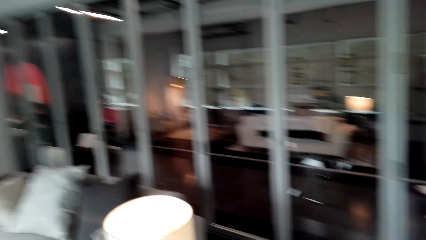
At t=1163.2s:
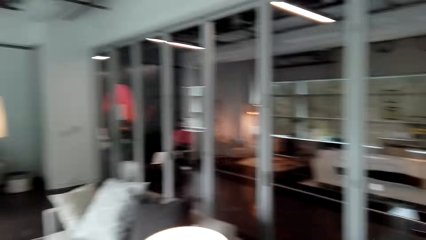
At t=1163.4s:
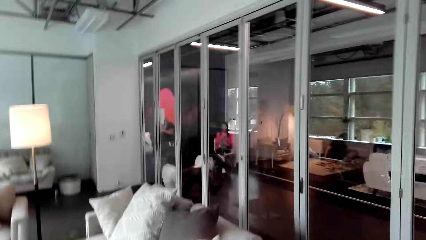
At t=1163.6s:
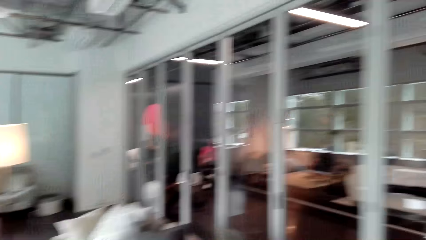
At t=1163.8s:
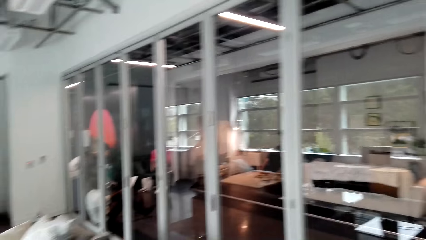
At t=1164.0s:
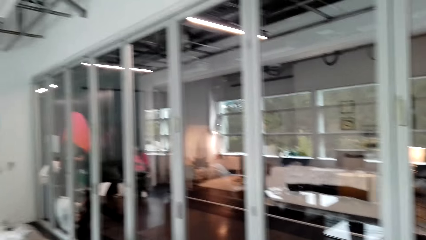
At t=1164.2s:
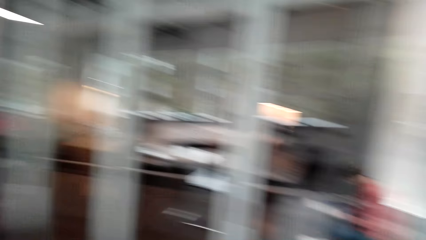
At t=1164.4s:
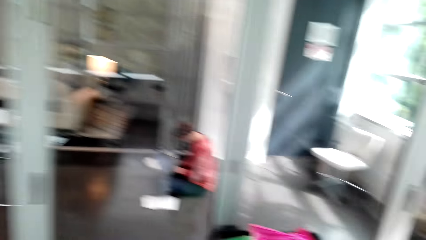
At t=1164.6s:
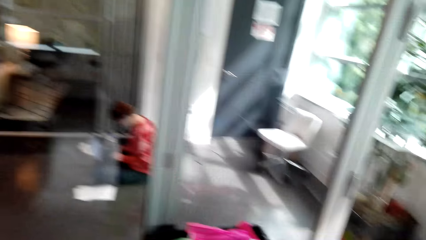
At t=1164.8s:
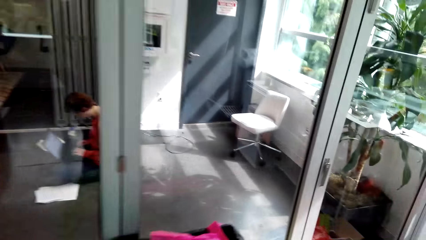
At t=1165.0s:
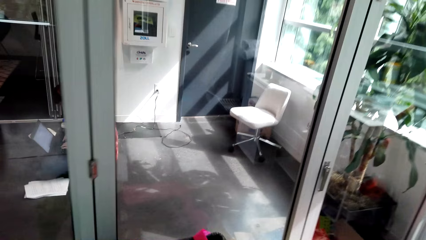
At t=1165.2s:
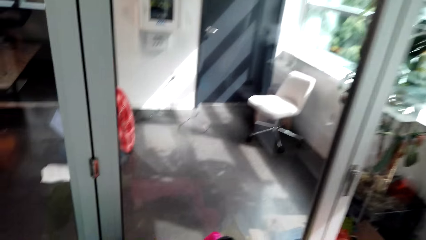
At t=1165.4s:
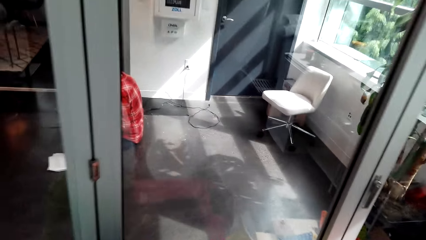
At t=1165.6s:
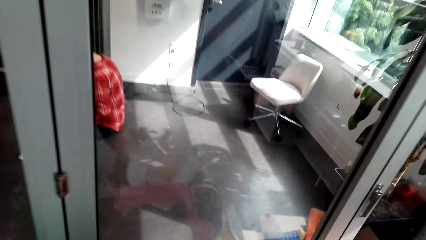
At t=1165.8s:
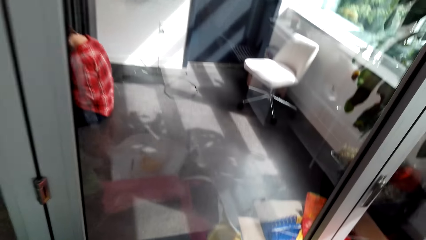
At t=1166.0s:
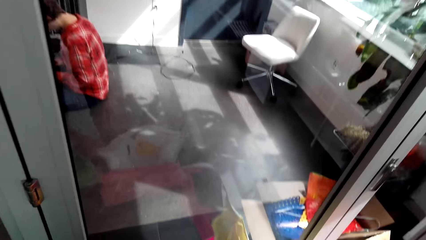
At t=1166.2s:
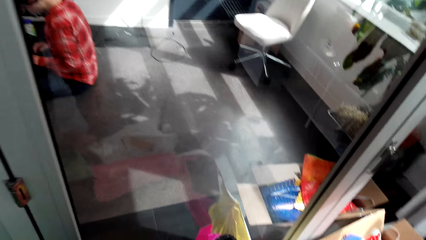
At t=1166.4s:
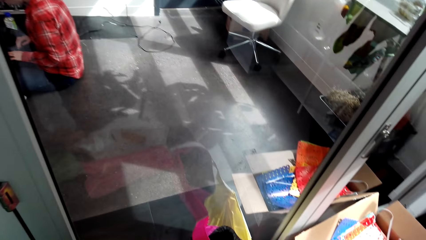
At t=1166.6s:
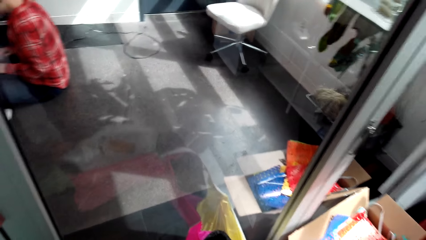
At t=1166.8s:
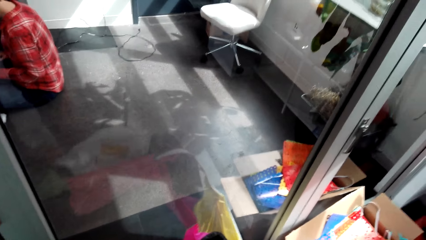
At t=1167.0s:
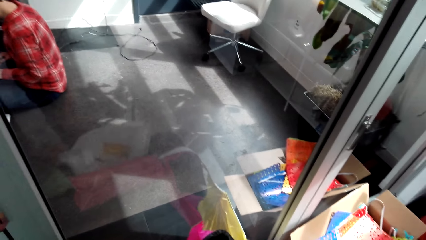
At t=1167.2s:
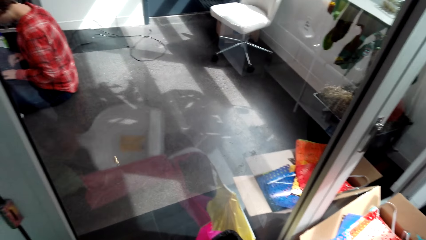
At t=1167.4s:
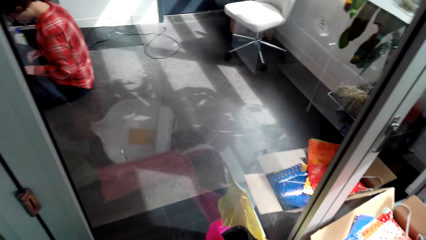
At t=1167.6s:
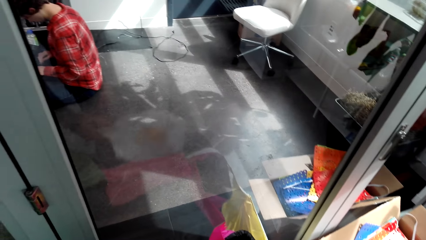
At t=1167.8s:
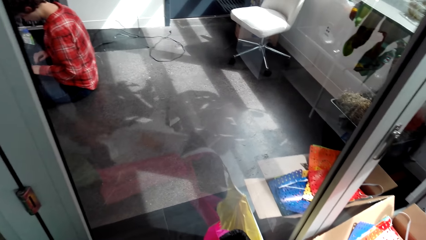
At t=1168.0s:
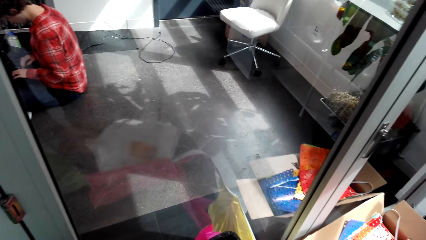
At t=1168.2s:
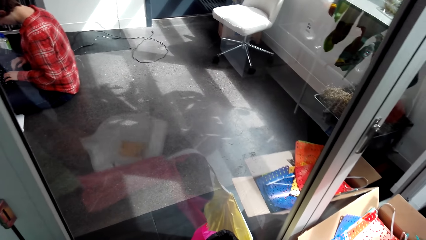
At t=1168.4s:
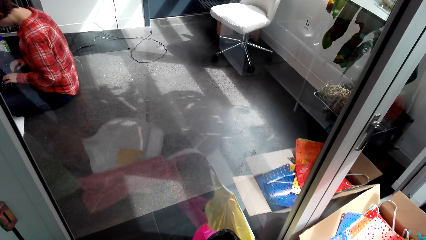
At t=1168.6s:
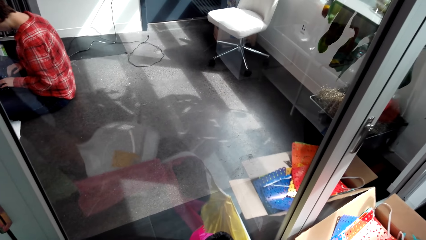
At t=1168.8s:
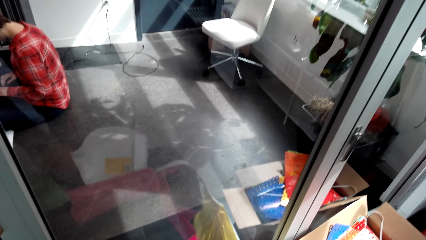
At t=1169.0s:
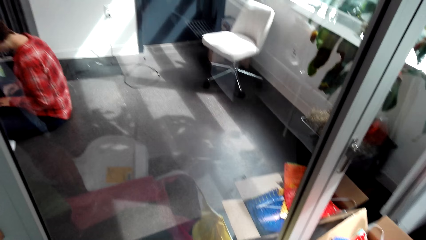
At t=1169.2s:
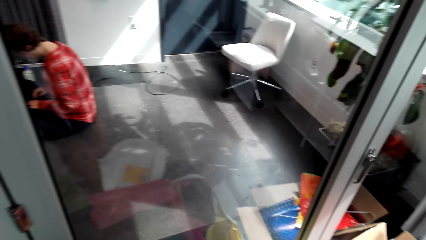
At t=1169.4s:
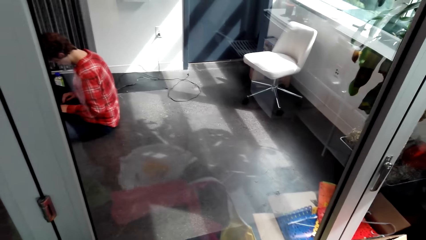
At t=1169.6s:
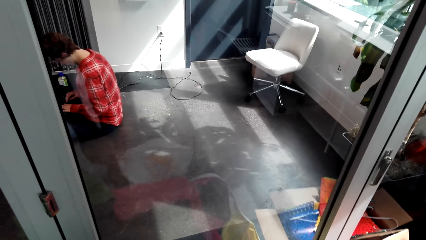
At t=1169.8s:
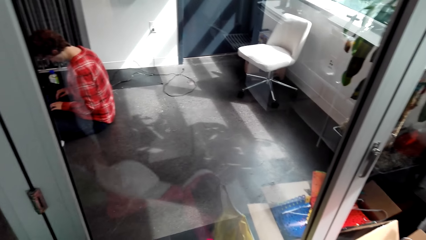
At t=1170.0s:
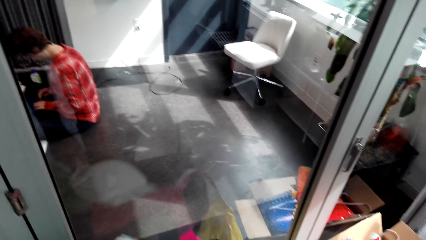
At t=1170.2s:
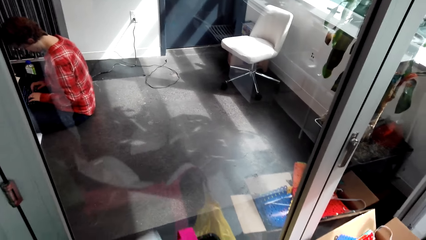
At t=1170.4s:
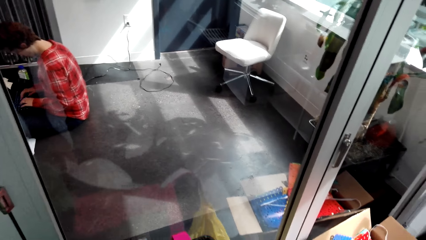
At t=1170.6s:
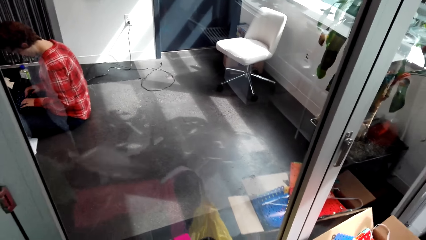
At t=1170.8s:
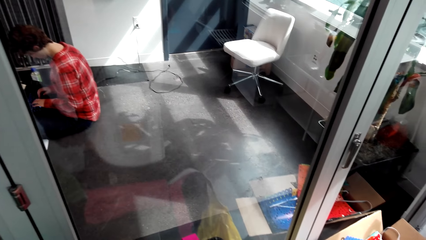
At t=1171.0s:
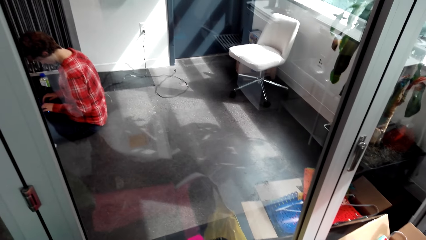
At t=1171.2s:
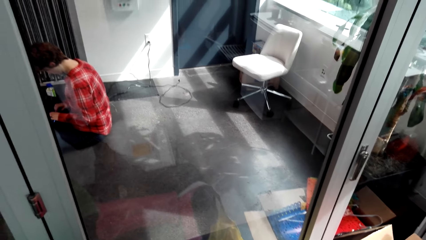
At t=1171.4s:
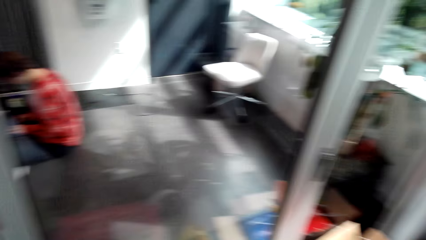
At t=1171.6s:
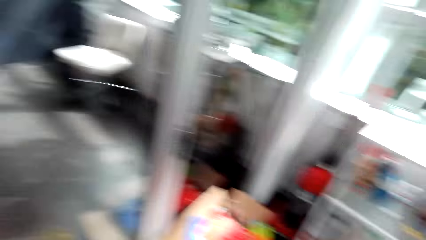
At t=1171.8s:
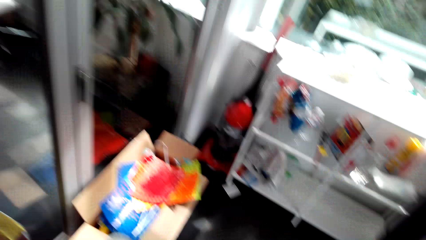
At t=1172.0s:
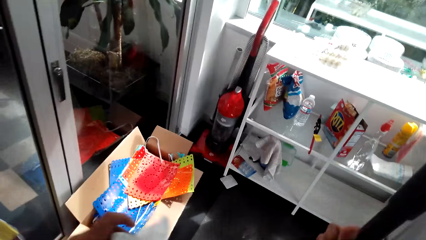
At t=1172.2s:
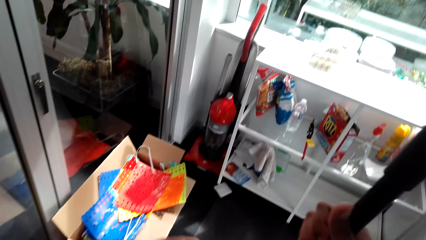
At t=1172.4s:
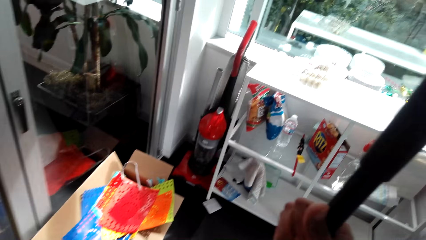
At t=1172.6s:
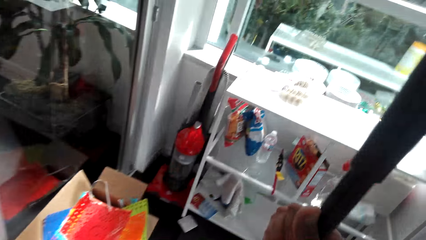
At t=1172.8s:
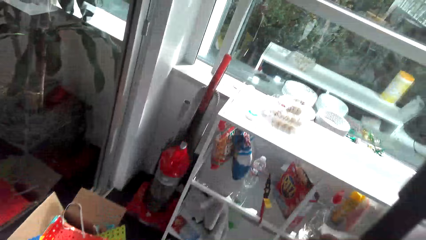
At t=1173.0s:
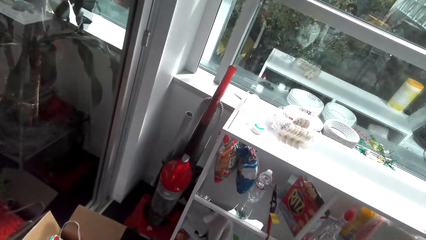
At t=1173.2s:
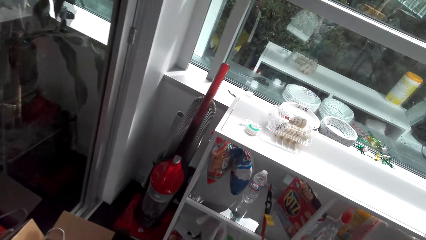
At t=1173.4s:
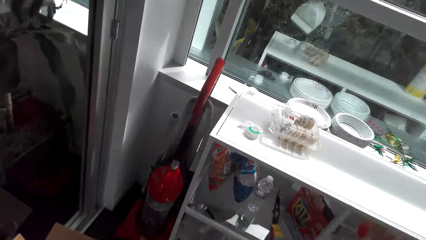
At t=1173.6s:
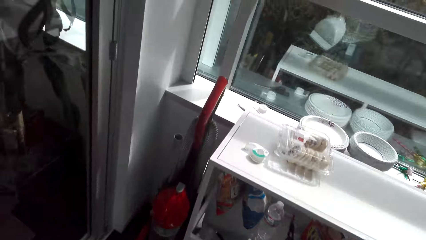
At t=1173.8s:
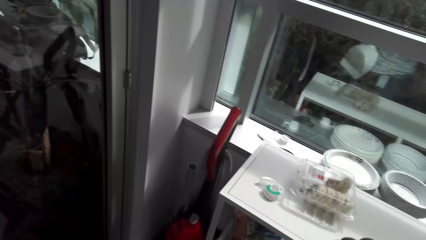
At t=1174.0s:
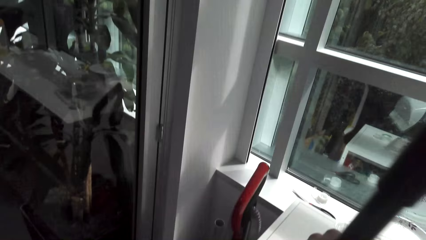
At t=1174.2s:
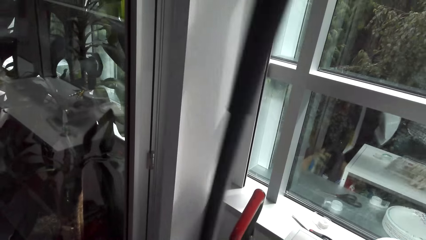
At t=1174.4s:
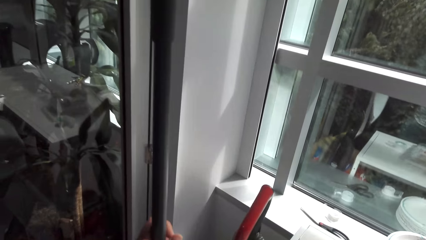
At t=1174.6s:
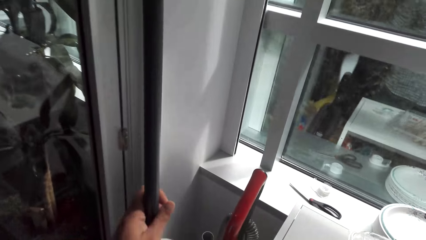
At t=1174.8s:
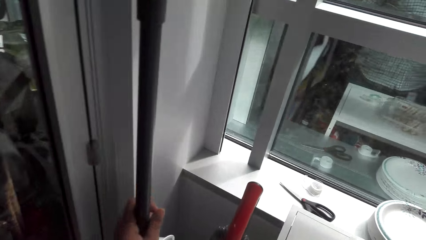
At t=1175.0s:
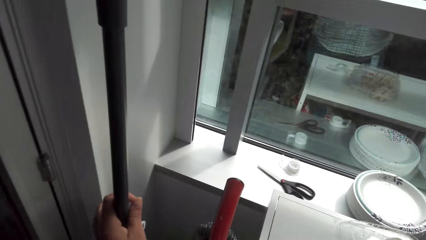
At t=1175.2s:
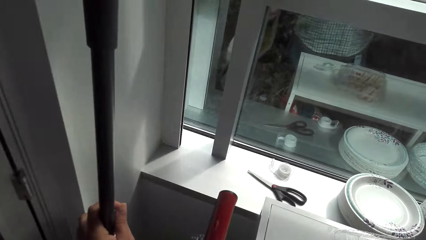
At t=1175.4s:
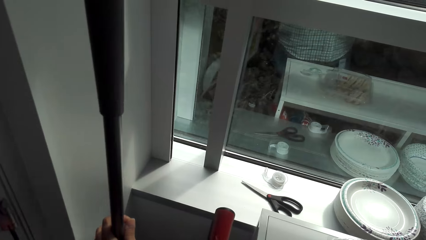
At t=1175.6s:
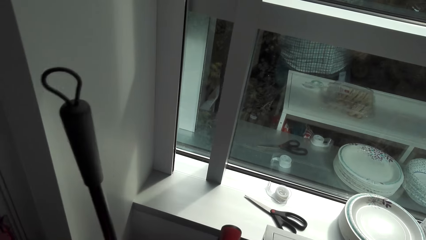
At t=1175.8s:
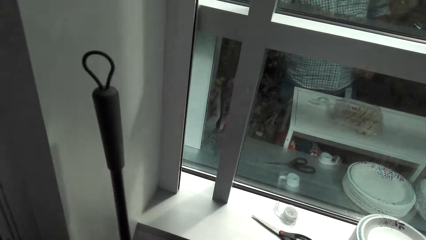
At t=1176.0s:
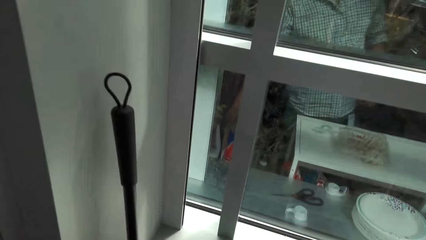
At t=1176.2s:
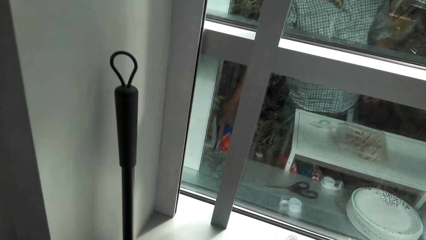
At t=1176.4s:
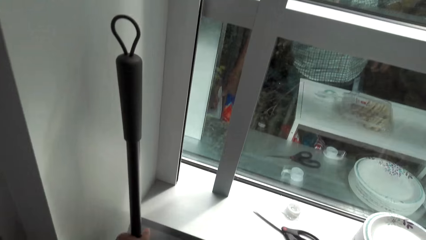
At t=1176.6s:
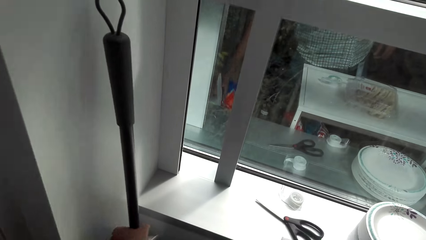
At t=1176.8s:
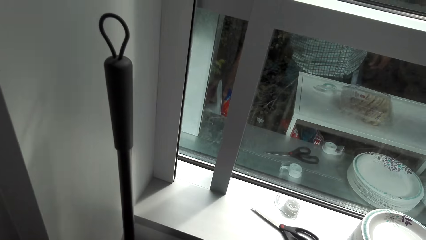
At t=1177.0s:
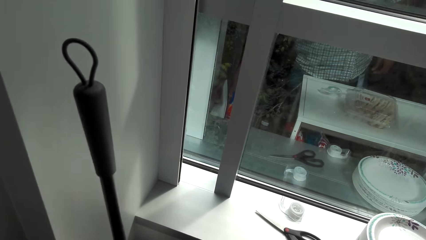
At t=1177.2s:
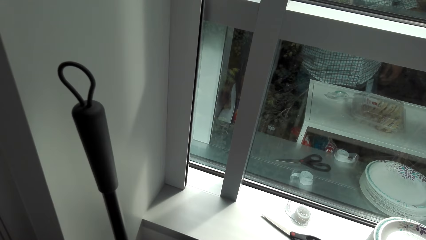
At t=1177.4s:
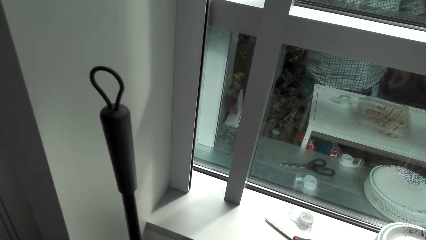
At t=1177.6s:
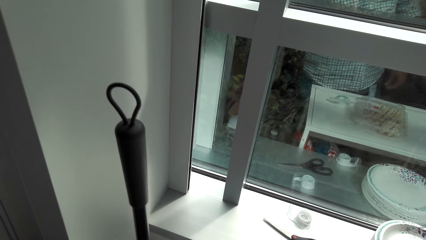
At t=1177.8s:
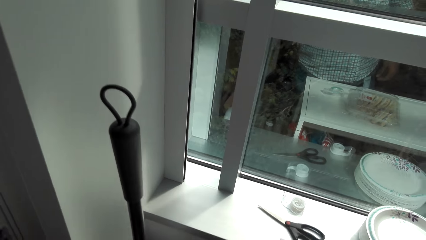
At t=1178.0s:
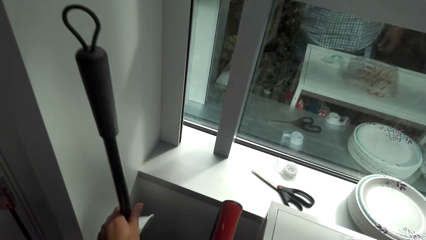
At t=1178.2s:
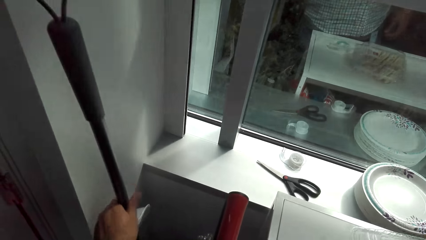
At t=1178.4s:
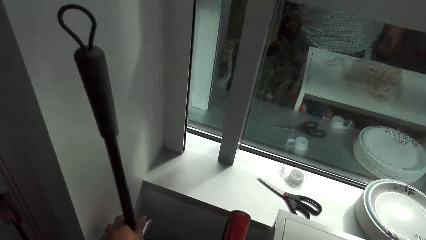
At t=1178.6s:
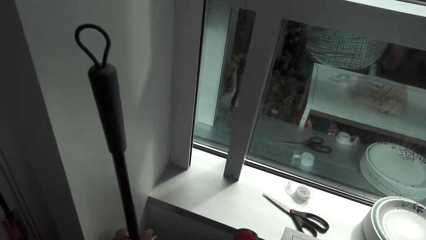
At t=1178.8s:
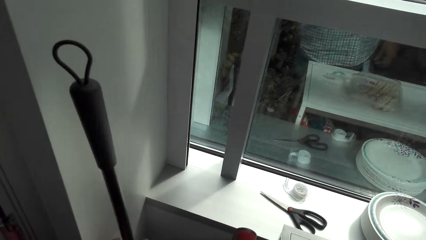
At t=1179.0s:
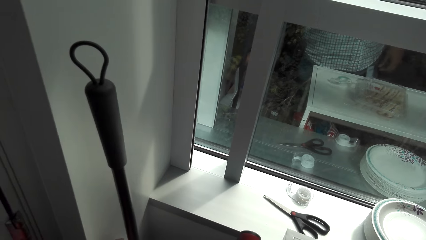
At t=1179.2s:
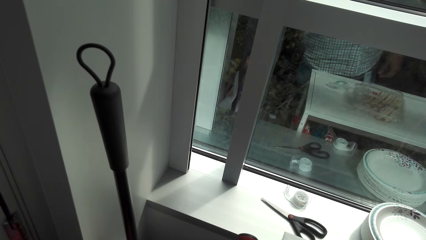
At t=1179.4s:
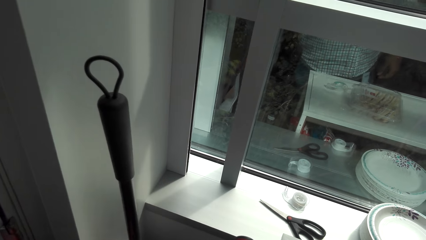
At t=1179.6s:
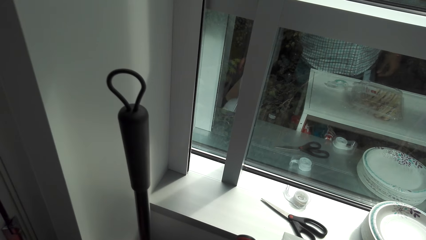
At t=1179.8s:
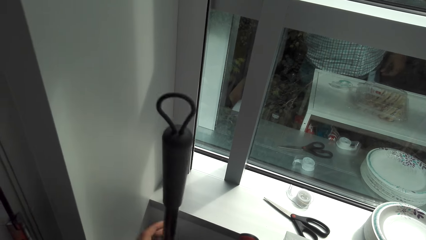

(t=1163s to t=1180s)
The camera wearer throws dust inside a dustbin. They carry a dustpan and broom towards the room corner and drop the broom and dustpan on the room corner.
